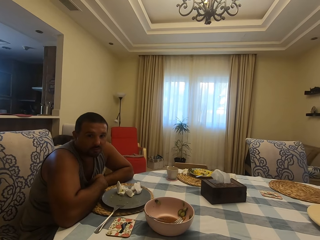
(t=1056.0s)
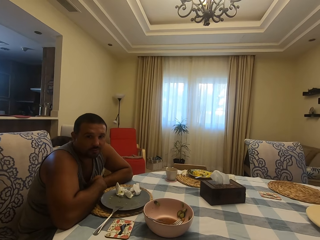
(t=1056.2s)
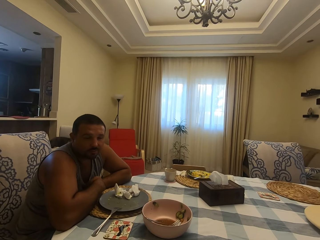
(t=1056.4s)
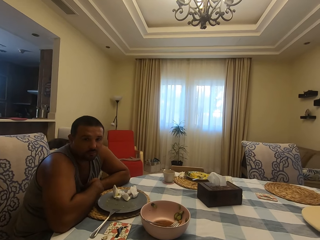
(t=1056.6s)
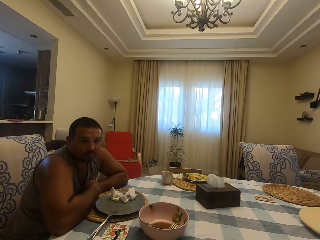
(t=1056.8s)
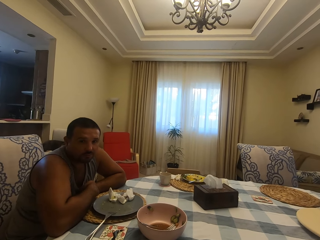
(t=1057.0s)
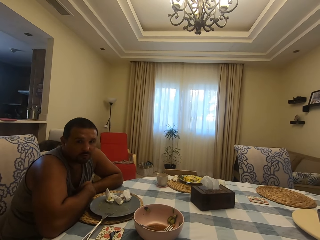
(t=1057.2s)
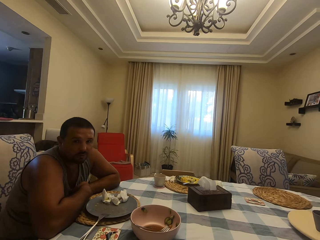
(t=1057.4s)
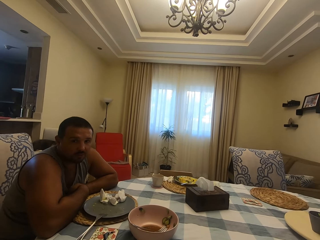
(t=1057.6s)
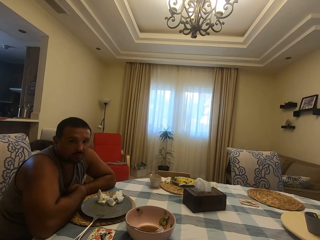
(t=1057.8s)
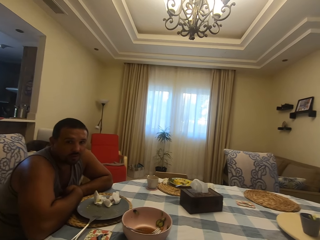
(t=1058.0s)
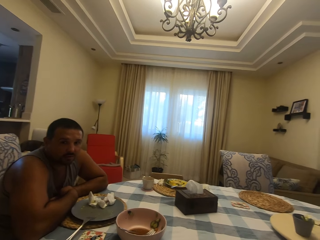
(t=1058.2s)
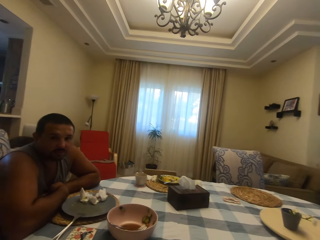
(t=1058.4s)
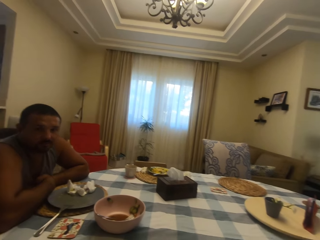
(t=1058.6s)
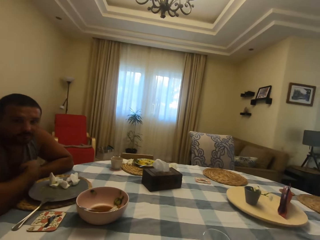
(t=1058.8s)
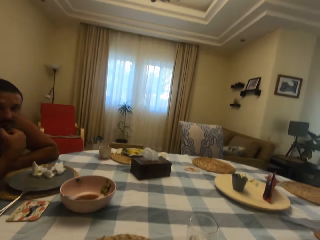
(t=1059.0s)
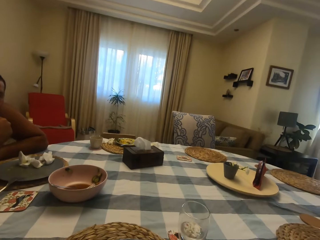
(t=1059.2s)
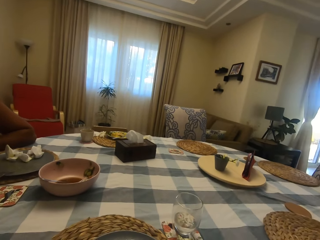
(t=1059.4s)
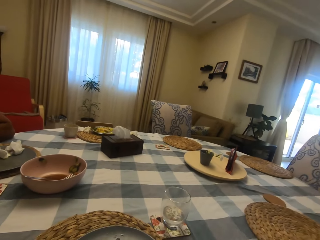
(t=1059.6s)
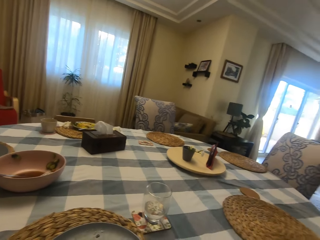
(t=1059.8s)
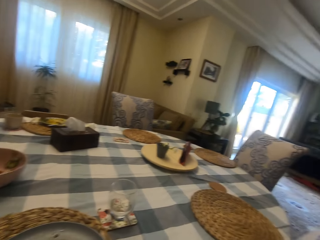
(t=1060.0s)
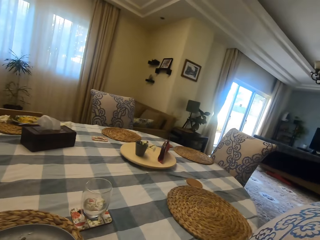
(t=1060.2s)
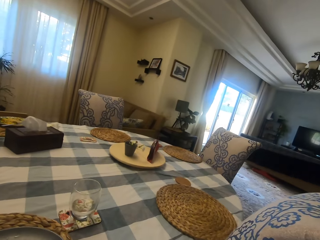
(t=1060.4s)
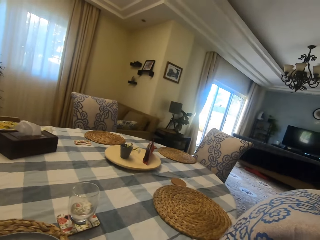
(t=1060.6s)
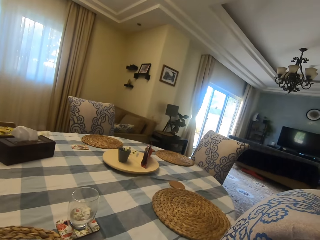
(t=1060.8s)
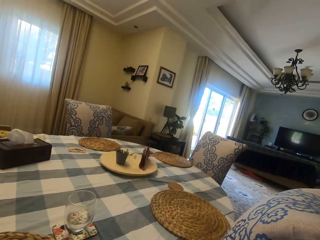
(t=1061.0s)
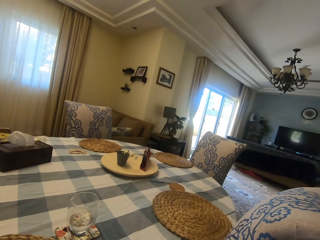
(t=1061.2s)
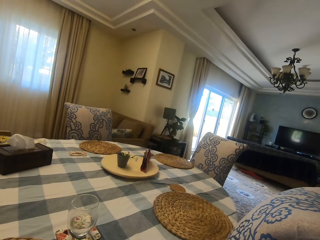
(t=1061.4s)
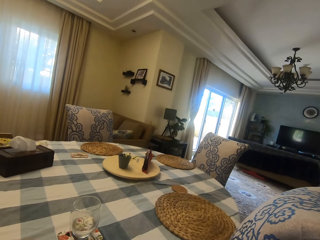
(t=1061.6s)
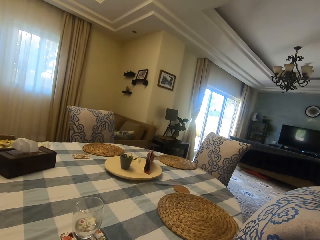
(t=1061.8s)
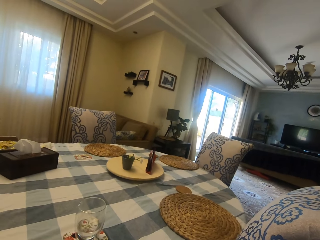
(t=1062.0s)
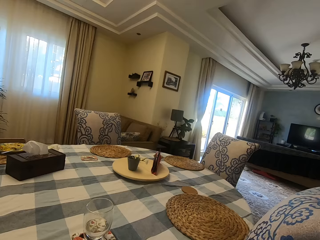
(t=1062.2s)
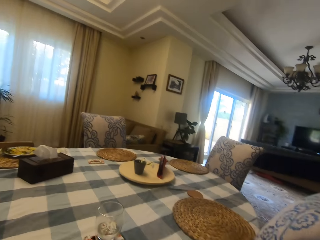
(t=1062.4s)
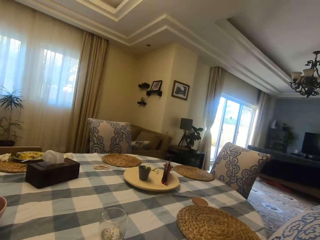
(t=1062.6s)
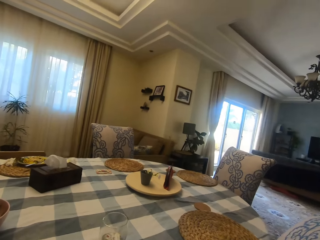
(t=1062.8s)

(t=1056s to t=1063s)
The camera wearer speaks to a person. They look around. Another person speaks to the camera wearer.

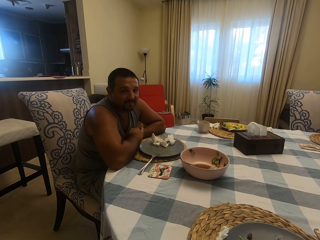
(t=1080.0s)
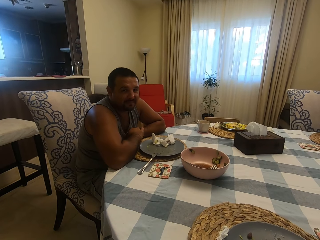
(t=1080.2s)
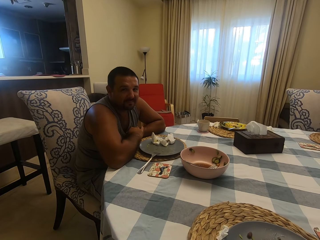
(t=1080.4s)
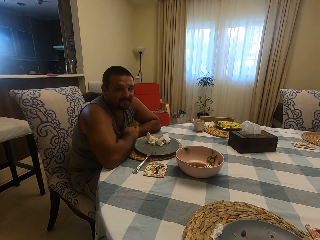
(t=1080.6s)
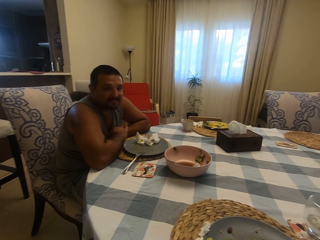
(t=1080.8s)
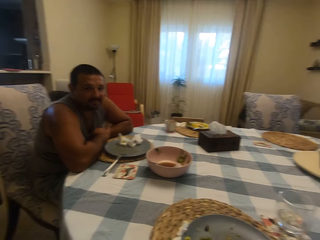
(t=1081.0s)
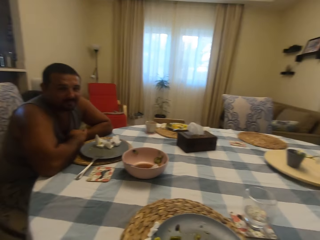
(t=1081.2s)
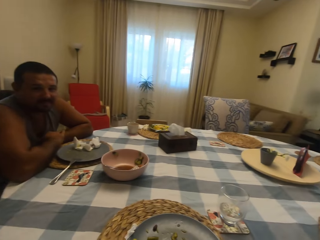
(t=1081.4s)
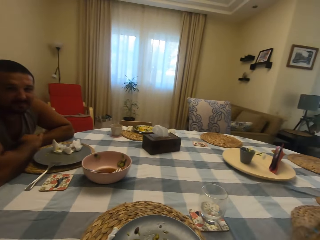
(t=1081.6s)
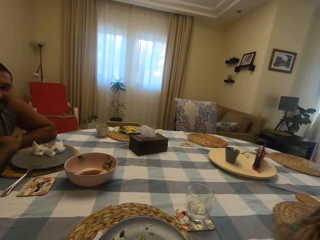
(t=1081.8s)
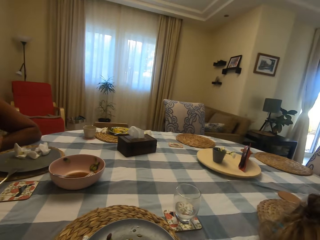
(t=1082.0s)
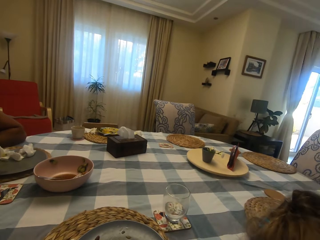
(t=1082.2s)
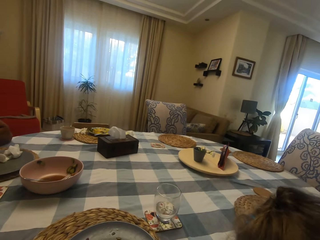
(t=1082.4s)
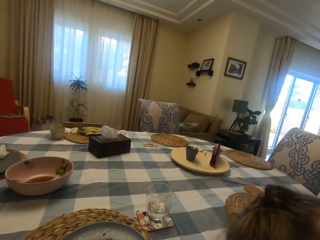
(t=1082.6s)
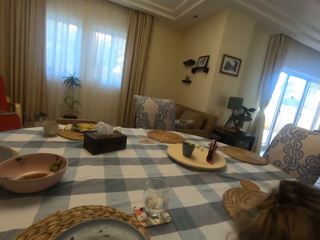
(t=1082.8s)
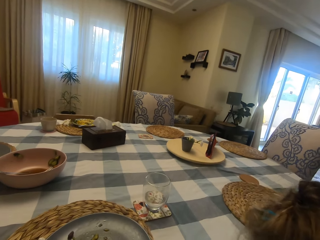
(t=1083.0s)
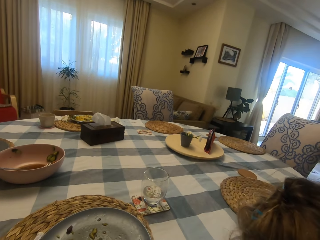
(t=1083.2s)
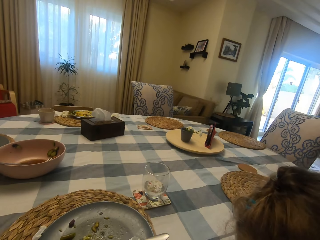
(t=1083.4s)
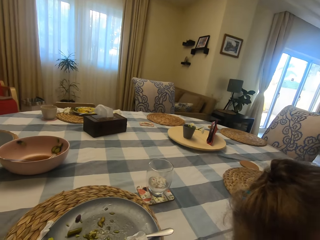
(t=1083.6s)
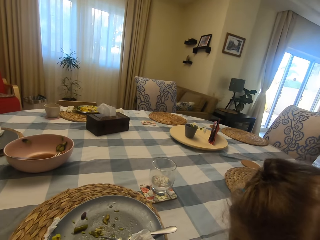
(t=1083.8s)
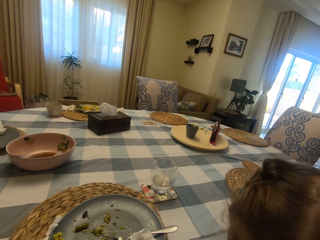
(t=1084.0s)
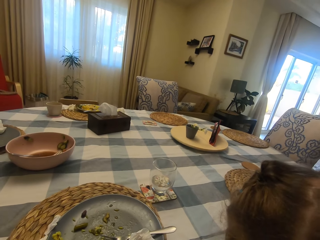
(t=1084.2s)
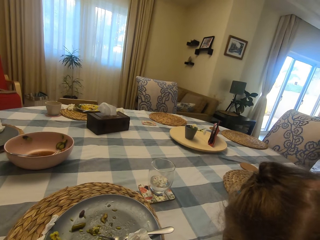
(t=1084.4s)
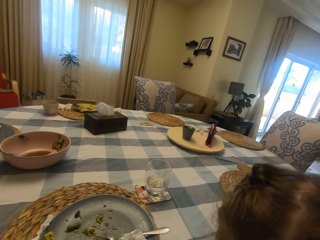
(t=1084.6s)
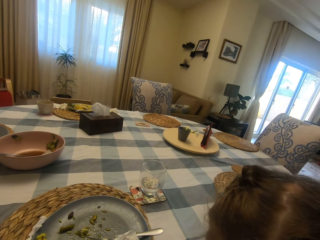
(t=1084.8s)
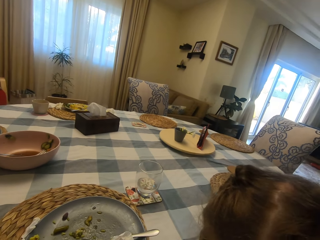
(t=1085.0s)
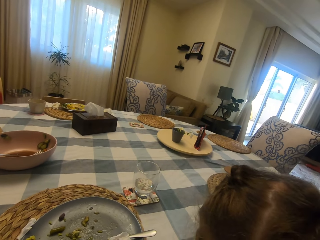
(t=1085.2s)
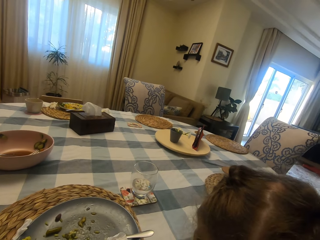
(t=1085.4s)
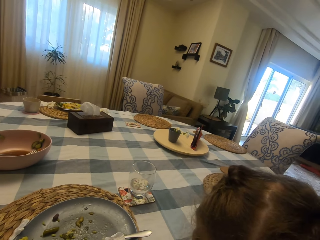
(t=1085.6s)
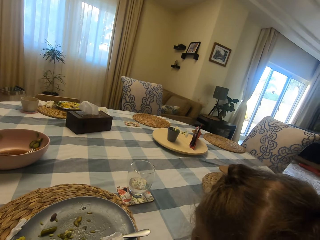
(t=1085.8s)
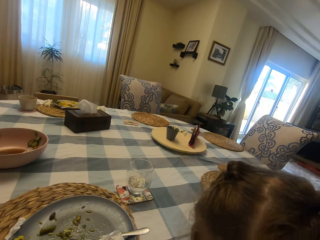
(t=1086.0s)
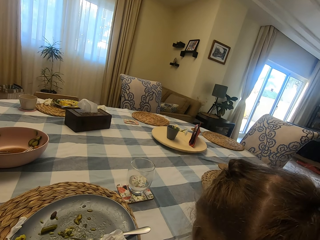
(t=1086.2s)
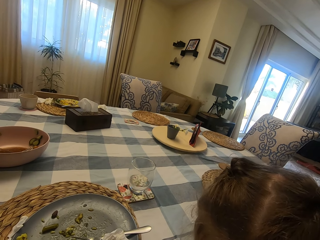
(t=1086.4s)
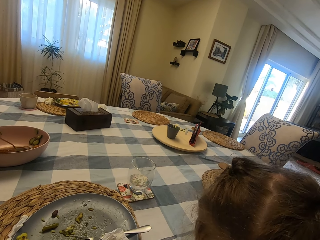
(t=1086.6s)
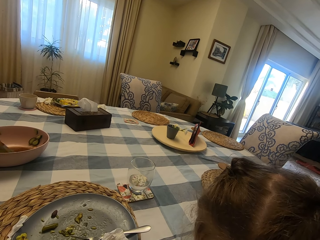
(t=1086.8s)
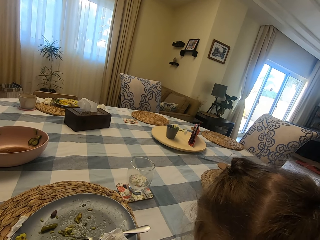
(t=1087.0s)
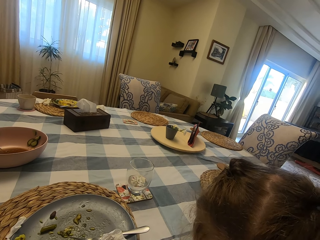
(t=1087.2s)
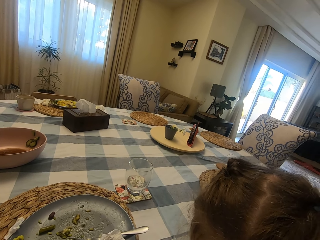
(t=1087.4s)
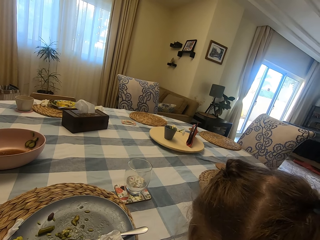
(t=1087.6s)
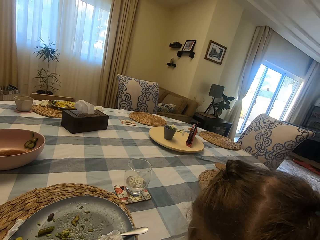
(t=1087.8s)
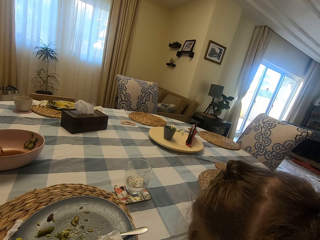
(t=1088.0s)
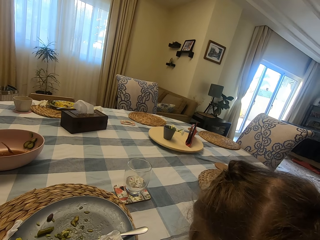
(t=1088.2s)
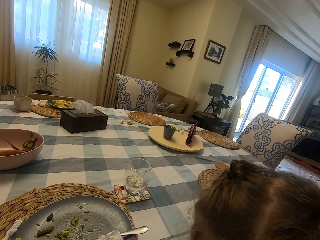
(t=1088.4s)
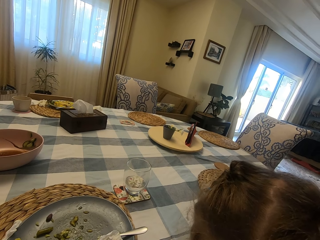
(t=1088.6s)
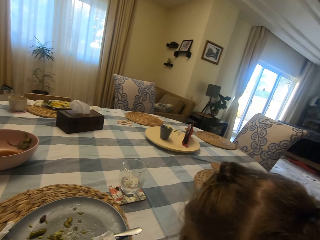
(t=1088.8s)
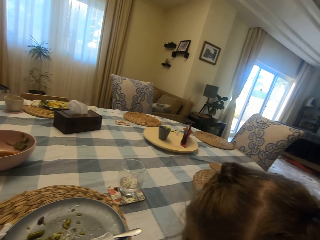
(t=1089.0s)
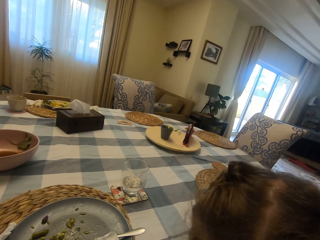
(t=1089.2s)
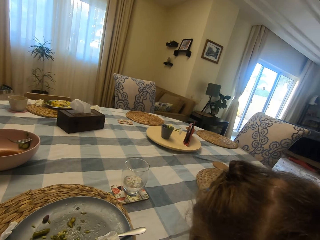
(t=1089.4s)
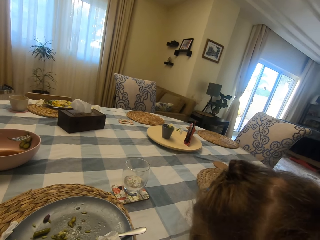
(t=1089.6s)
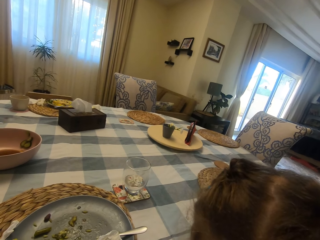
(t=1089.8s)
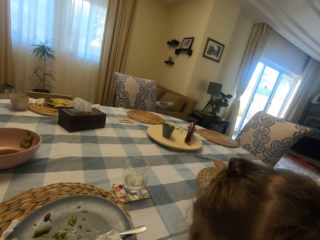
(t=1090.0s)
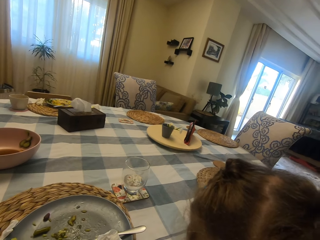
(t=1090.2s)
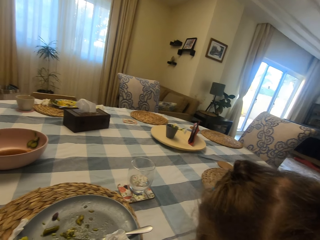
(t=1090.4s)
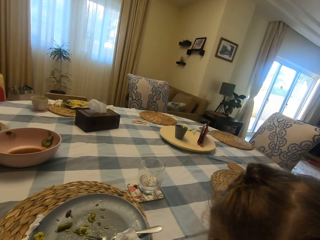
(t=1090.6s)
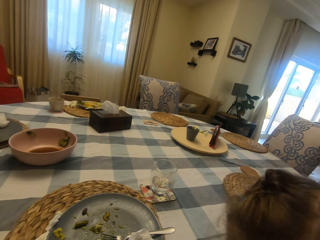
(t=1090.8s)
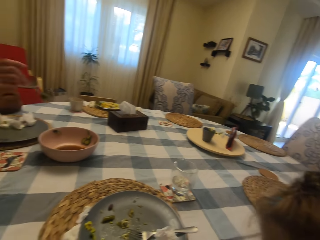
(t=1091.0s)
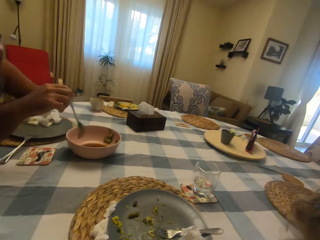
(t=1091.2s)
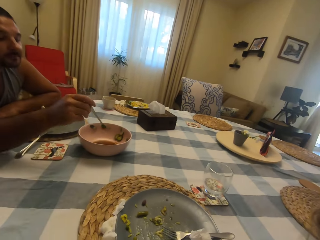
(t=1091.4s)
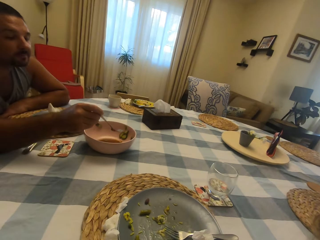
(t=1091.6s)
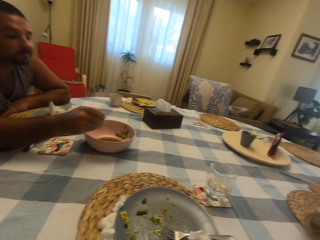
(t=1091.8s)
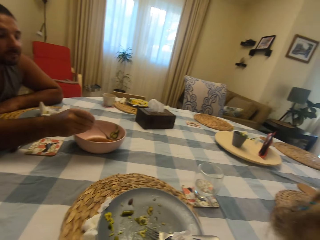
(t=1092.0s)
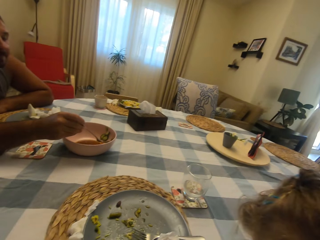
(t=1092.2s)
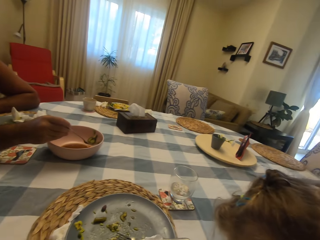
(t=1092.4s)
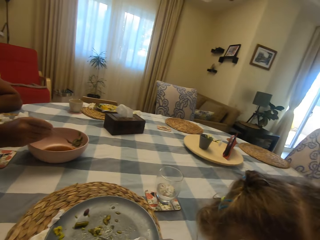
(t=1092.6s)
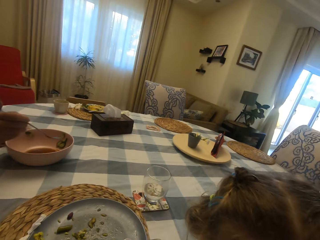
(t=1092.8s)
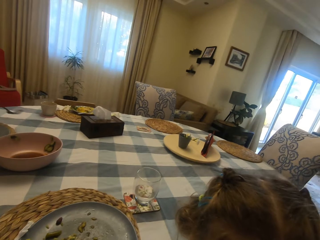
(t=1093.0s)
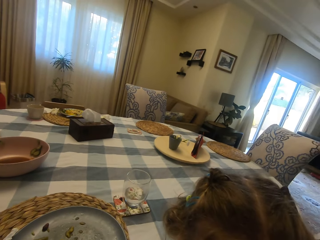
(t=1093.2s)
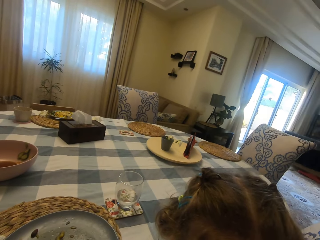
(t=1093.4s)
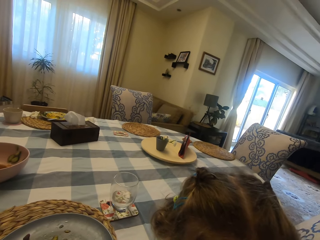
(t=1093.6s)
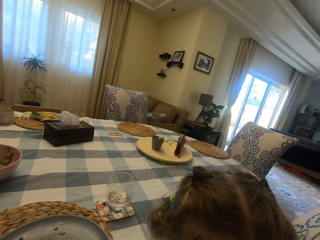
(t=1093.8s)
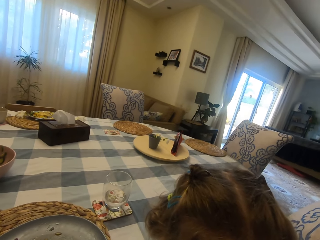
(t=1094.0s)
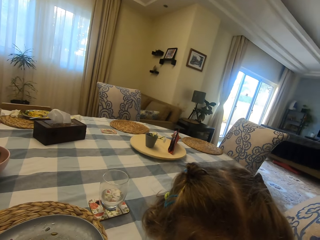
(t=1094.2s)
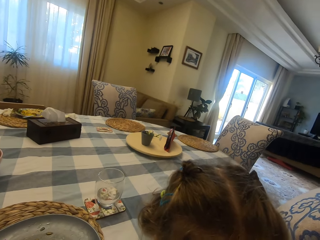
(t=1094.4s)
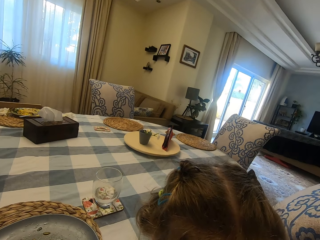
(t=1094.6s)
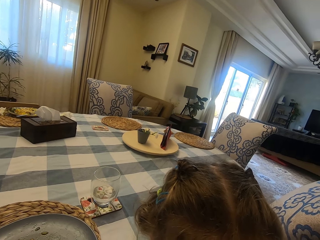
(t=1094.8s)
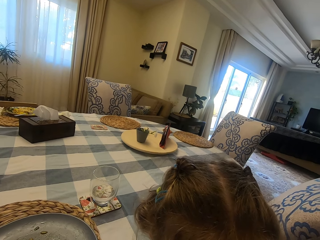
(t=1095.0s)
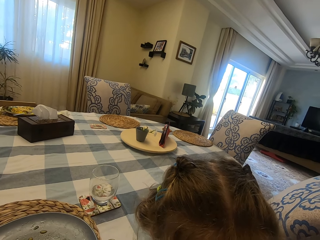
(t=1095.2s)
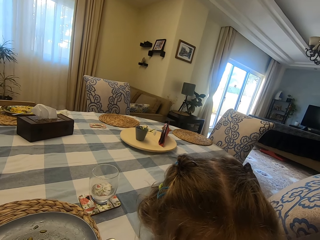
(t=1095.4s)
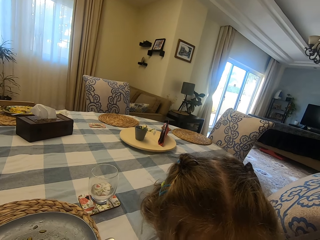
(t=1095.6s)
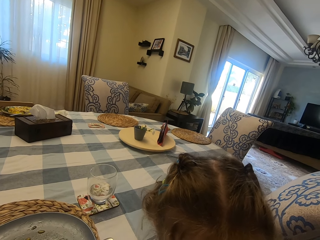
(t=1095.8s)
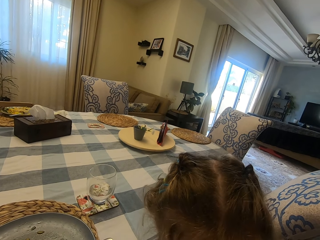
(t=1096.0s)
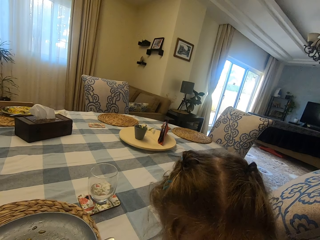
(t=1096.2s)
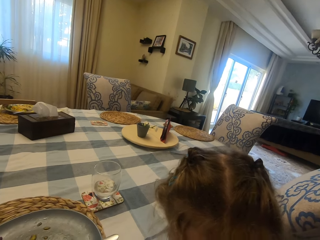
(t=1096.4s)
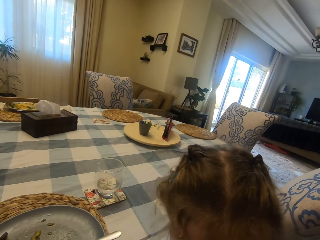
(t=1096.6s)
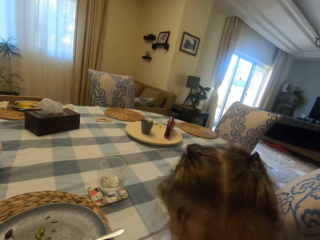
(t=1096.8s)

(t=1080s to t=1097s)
The camera wearer looks around. A person speaks to the camera wearer. A man scoops something from the bowl. The camera wearer speaks to another person. They look around. They look at the other person. They look at the first person.
